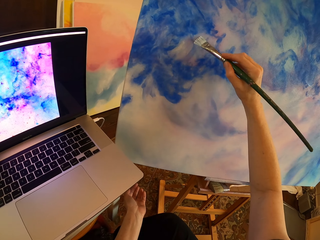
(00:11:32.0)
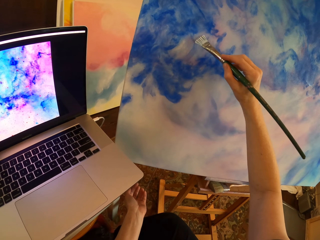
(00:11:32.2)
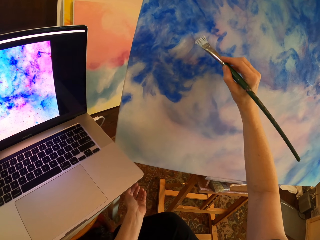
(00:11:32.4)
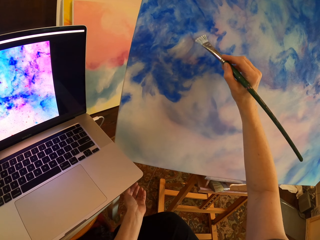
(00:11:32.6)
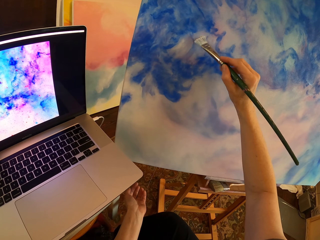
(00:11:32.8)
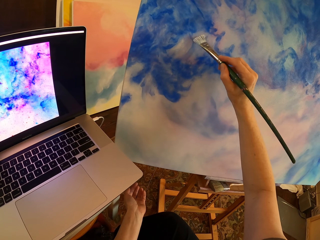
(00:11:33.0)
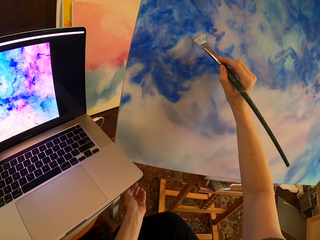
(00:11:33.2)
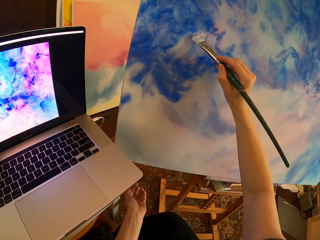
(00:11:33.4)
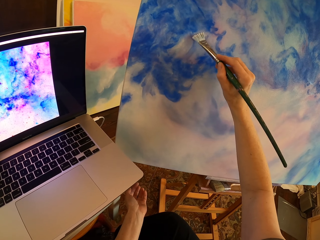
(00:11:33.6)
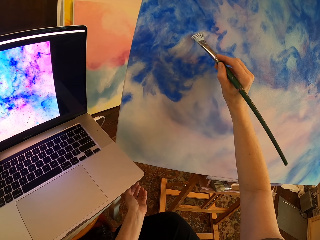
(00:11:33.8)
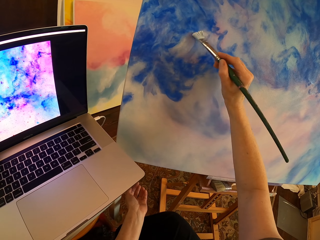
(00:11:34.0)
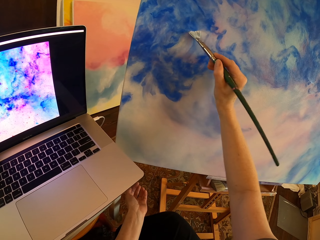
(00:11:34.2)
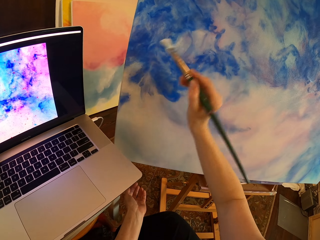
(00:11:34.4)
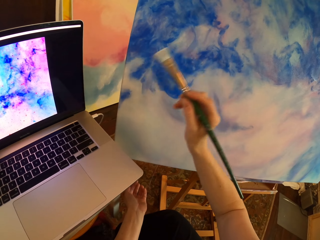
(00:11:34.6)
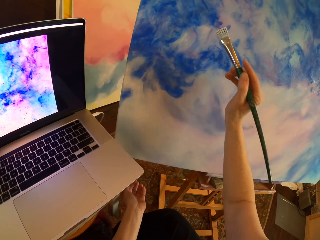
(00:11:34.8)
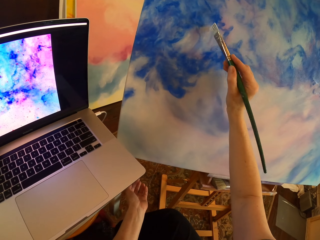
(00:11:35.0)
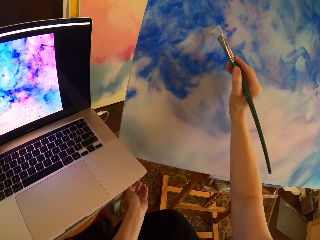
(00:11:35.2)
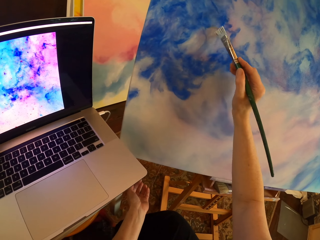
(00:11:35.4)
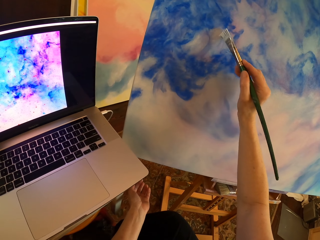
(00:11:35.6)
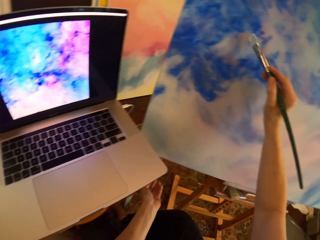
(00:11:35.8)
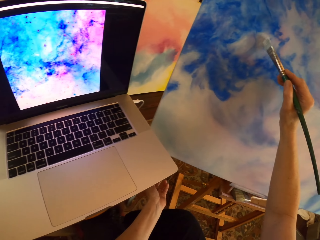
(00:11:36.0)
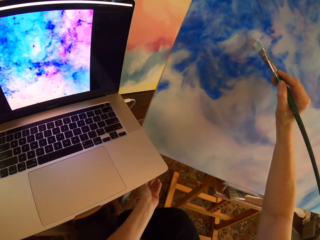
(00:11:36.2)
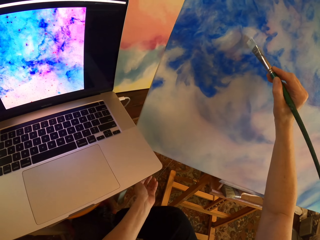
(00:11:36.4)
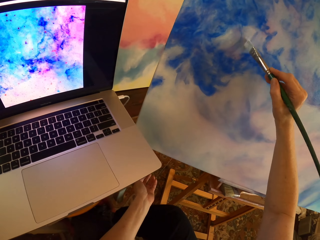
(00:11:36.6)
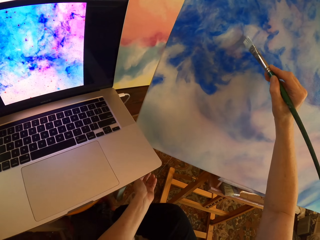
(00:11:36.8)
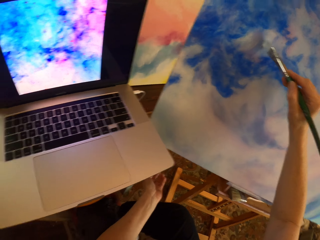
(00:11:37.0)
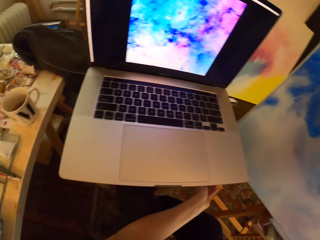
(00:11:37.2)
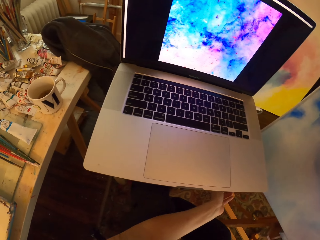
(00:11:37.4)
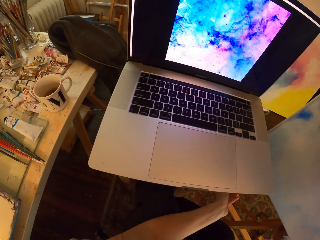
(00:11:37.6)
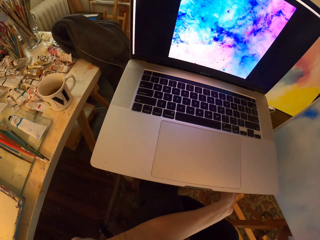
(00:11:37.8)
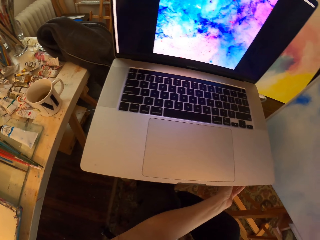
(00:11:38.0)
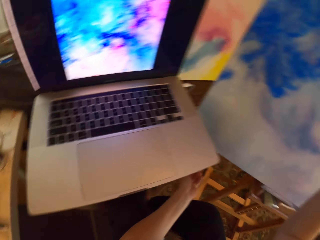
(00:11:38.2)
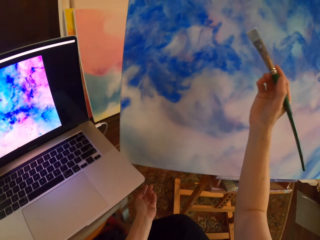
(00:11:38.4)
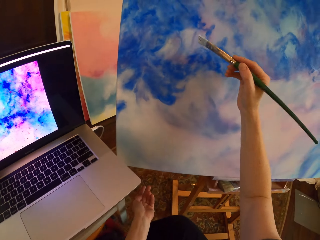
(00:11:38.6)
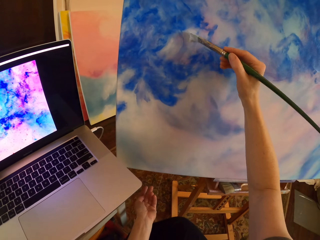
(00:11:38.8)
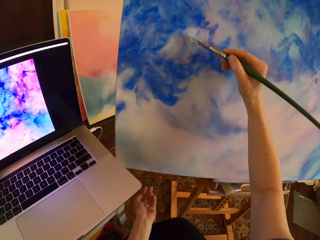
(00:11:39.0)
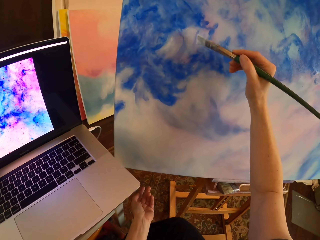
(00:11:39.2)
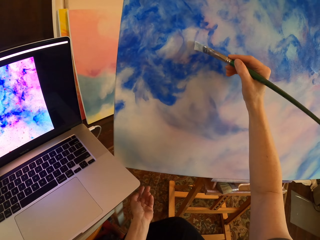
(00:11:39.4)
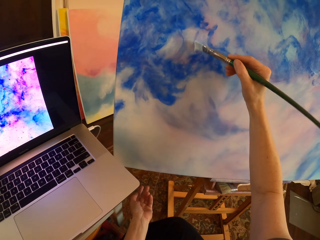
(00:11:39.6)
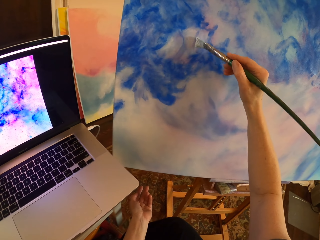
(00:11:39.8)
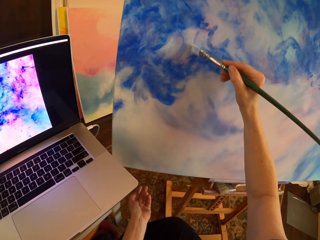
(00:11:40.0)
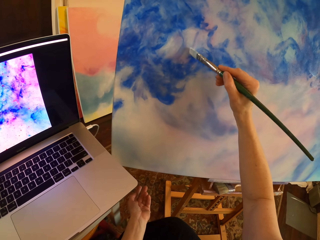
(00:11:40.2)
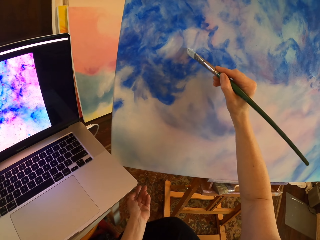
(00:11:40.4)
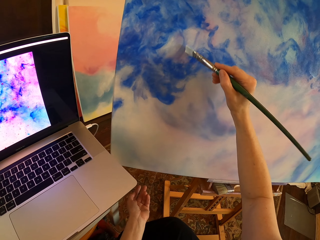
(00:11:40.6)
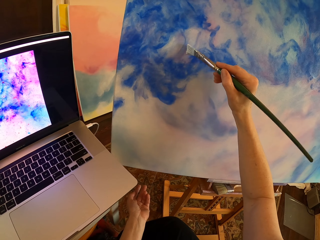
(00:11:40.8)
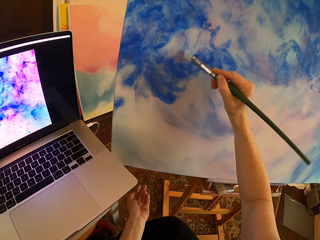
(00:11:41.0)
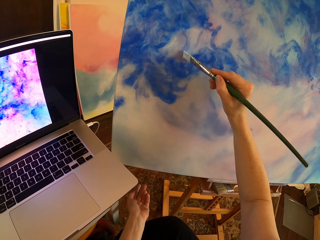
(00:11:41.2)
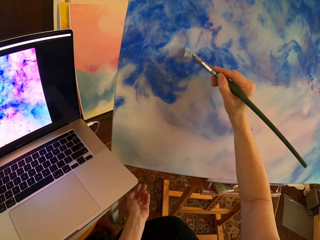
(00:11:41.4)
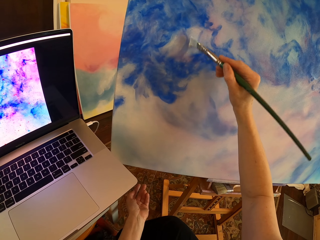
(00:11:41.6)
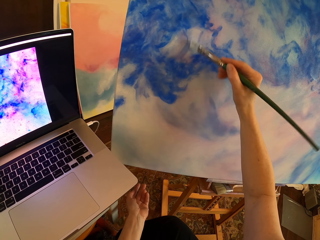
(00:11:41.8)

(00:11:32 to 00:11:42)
The camera wearer stares at the laptop. They paint on a canvas with a paintbrush.

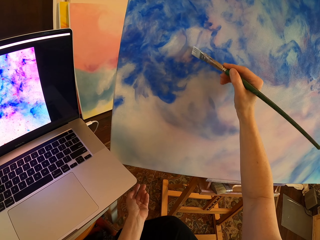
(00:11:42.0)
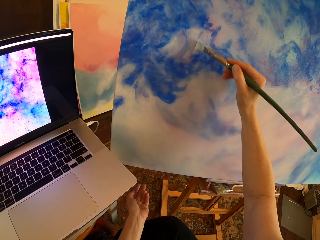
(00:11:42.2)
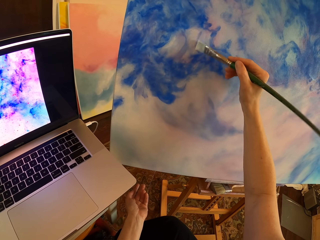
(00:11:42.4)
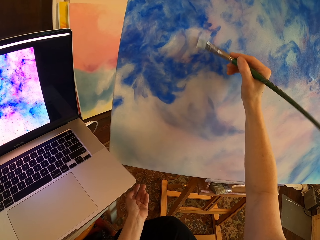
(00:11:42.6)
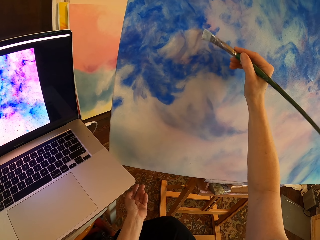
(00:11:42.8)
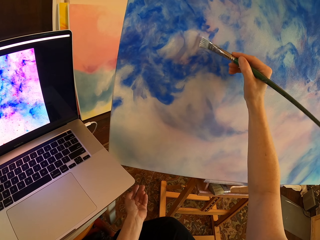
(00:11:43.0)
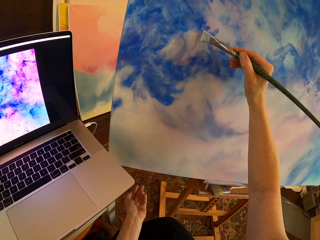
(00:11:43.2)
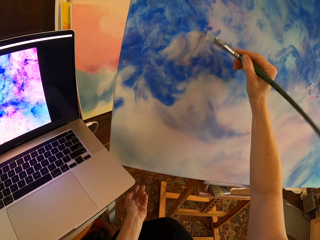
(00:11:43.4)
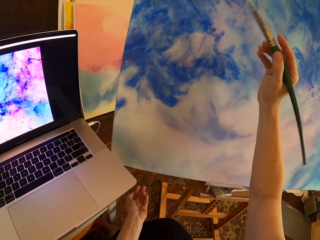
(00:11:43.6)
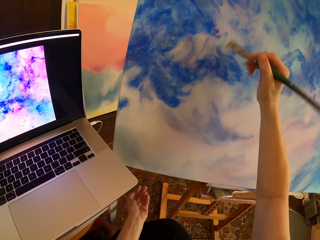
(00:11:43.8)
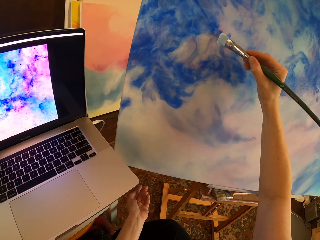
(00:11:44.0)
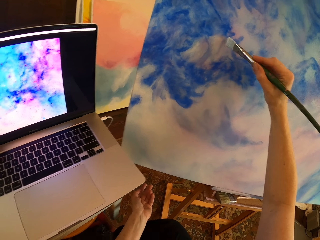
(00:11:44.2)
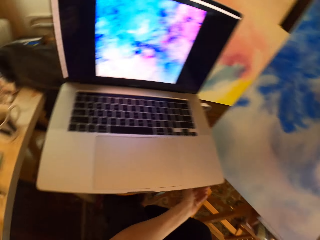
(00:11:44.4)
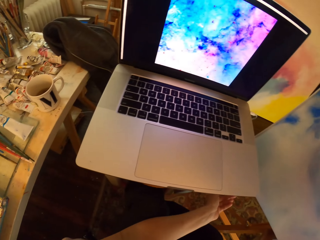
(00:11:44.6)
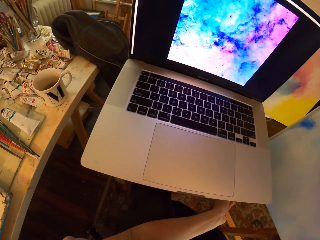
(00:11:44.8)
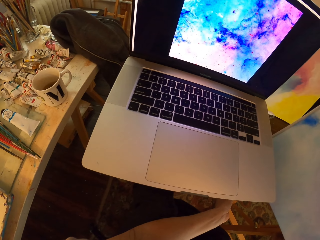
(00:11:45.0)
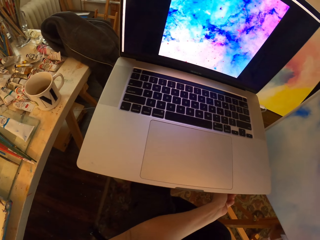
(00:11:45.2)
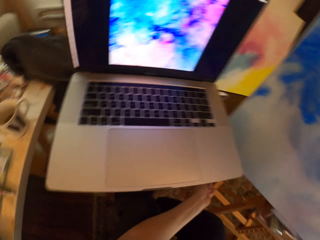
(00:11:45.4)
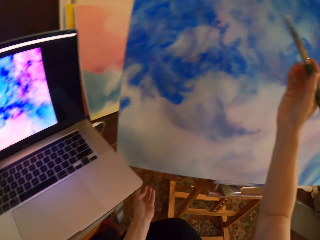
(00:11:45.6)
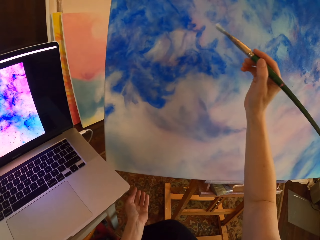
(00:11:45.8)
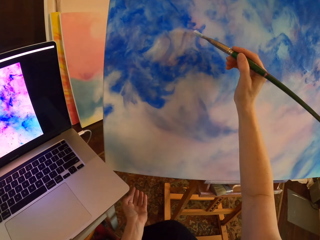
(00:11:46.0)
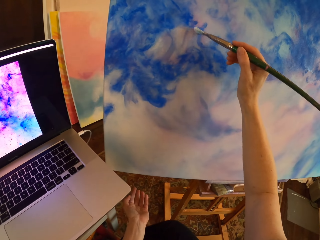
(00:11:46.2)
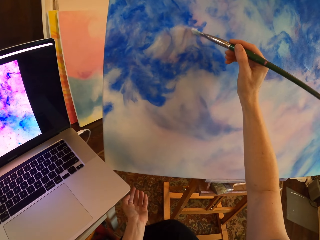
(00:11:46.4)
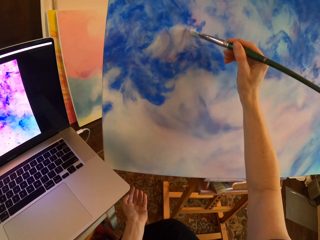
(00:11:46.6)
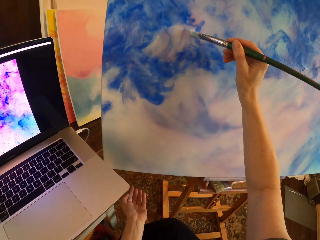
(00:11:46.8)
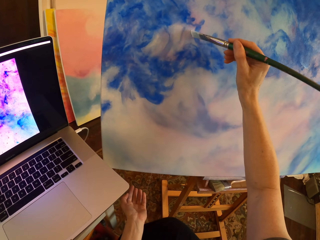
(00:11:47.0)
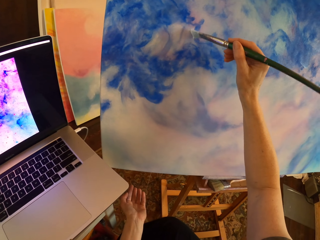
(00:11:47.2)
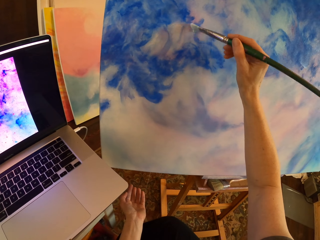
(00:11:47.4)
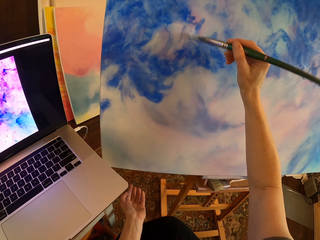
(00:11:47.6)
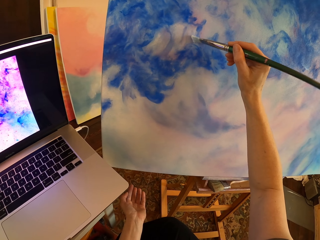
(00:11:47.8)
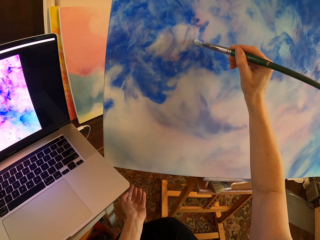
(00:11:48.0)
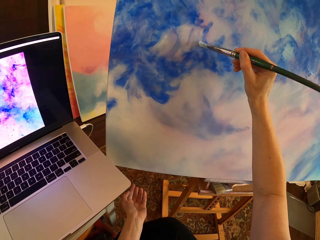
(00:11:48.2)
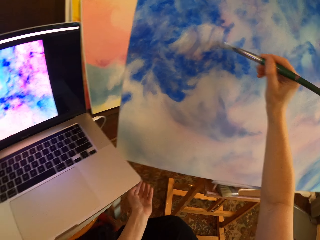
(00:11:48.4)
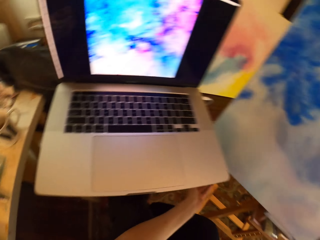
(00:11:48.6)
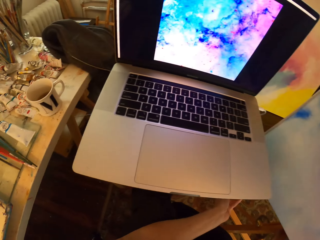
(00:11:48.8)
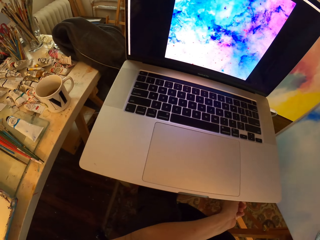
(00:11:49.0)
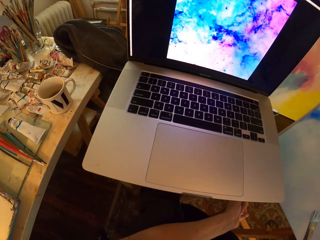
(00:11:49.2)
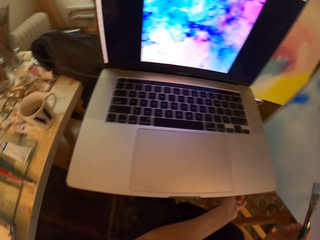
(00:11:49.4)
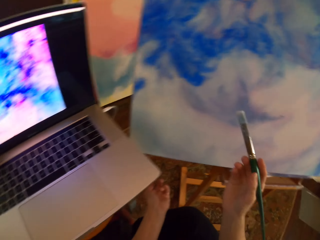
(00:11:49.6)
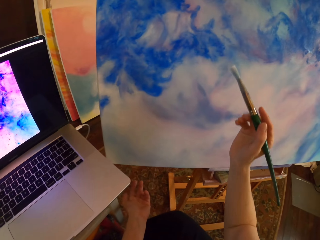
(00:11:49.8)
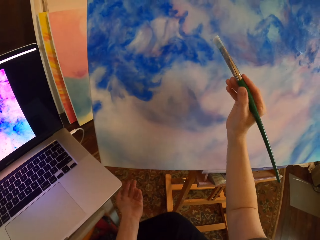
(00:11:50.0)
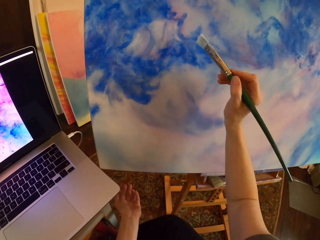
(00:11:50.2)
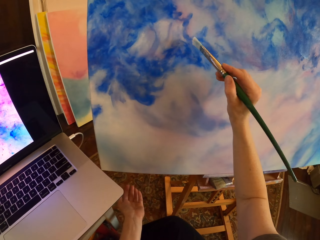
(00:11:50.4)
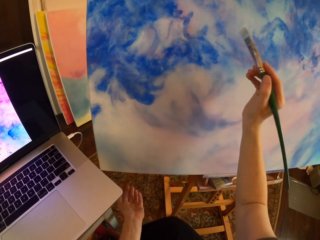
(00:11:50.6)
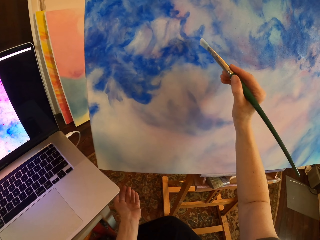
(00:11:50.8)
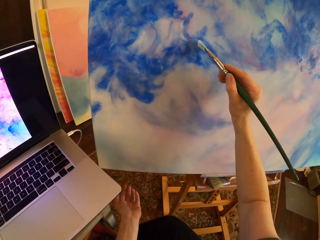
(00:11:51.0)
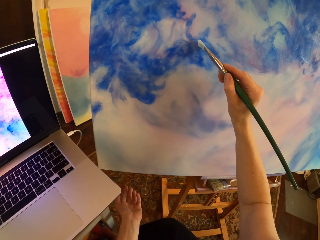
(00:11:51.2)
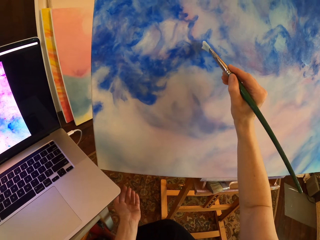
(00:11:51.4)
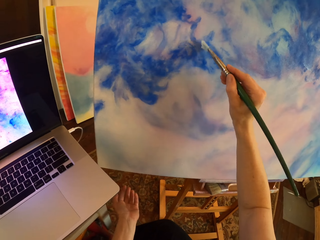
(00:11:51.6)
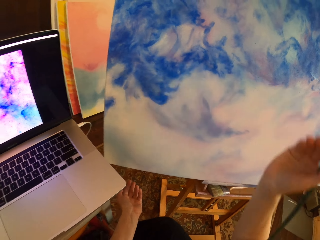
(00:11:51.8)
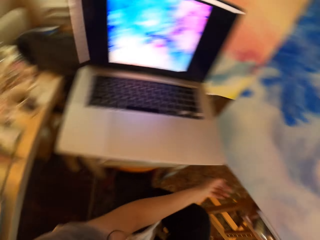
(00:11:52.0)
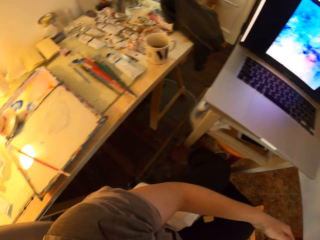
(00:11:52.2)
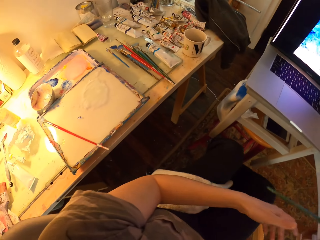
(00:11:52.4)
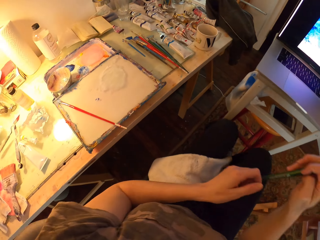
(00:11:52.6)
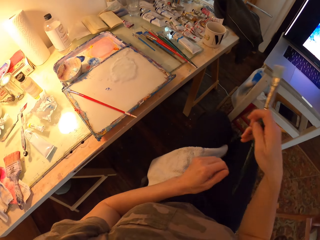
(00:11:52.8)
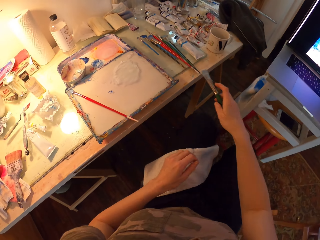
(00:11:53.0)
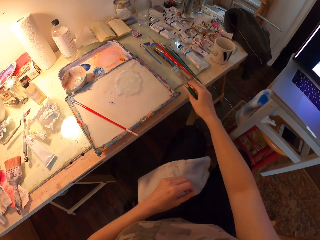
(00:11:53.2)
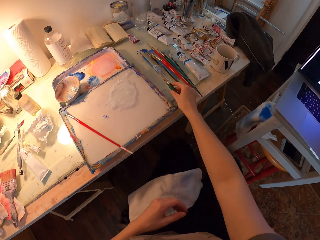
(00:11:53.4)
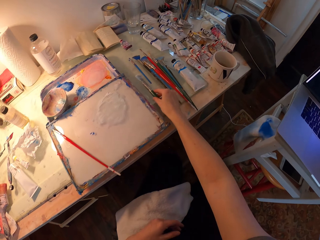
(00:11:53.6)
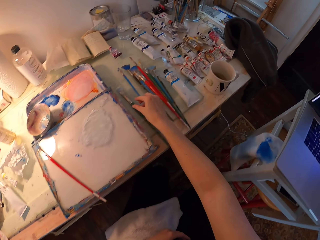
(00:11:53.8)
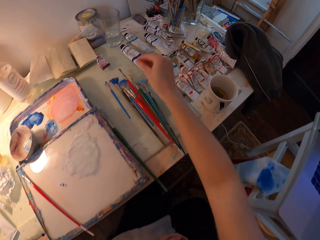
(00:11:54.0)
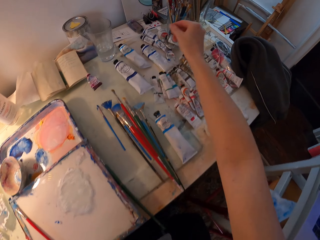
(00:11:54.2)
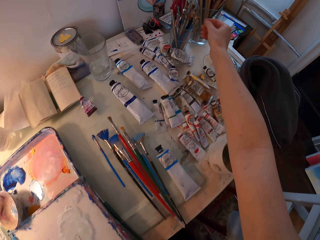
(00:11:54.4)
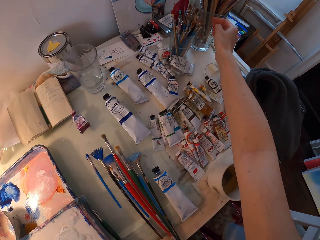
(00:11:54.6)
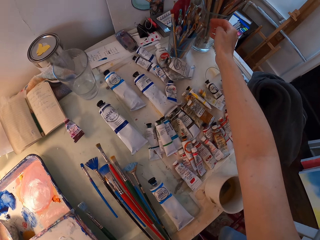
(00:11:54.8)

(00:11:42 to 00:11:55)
The camera wearer paints on a canvas with a paintbrush. They stare at the laptop. They paint on the canvas with the paintbrush. They stare at the laptop. They paint the canvas or board. They look around and turn around. They put the paintbrush on the table. They move the right hand.
